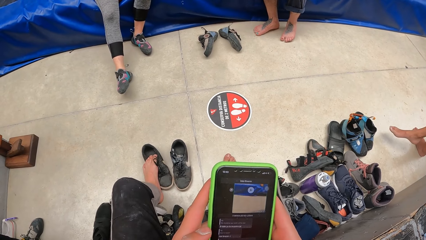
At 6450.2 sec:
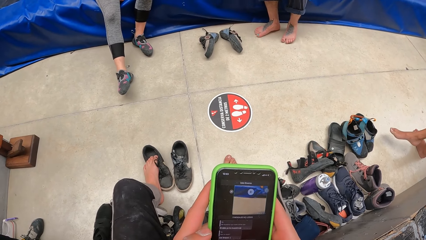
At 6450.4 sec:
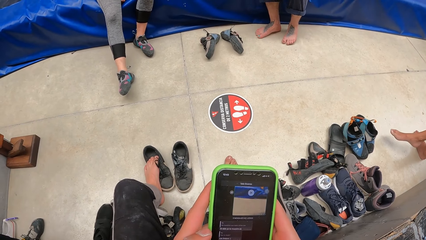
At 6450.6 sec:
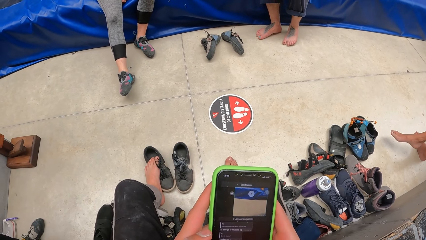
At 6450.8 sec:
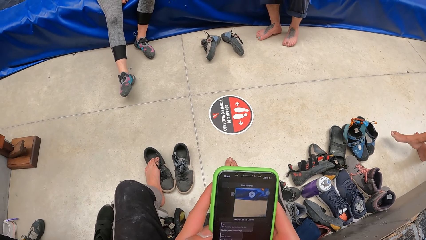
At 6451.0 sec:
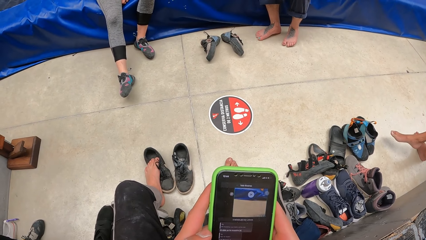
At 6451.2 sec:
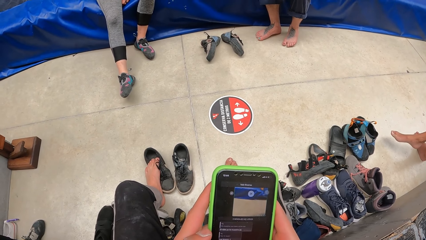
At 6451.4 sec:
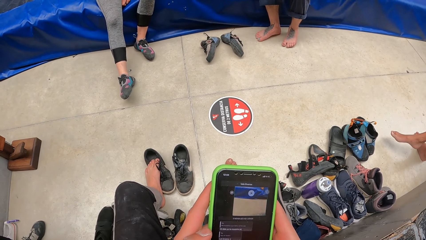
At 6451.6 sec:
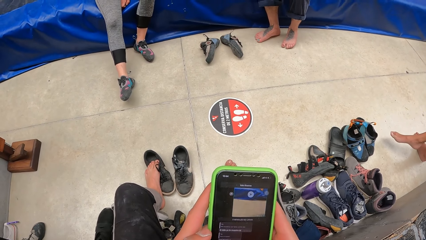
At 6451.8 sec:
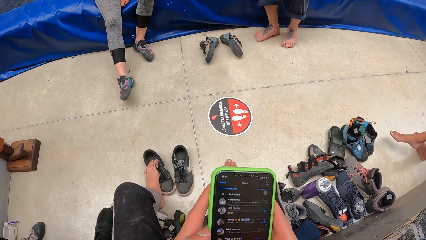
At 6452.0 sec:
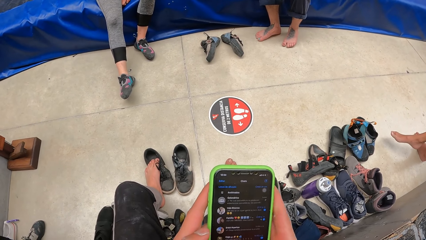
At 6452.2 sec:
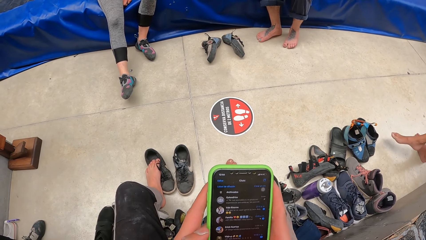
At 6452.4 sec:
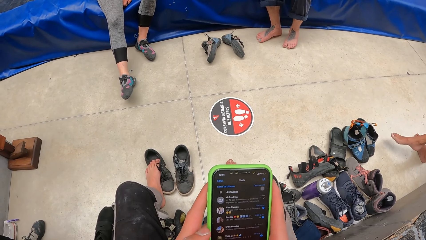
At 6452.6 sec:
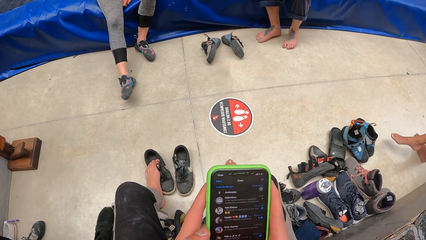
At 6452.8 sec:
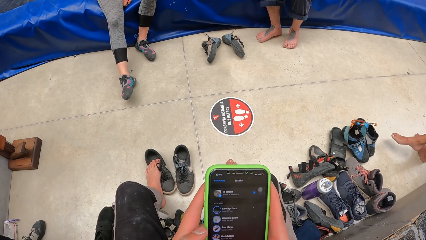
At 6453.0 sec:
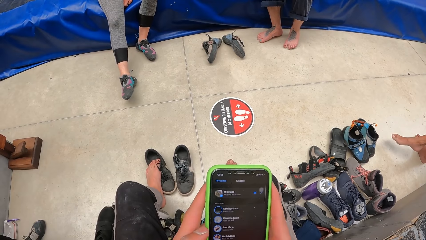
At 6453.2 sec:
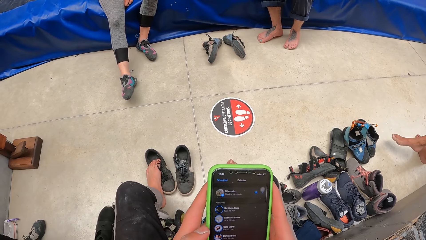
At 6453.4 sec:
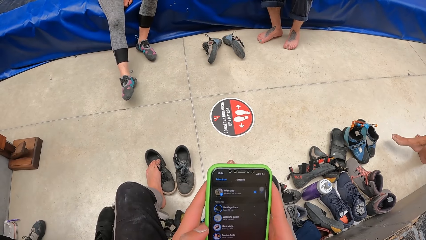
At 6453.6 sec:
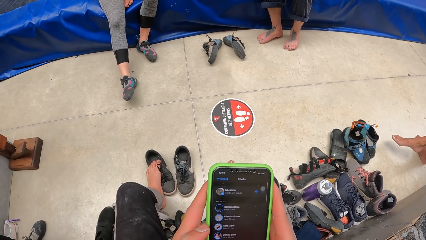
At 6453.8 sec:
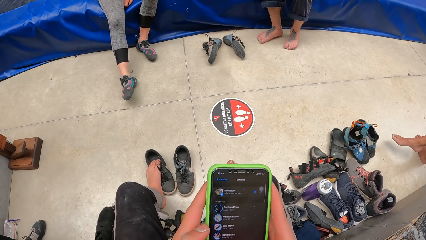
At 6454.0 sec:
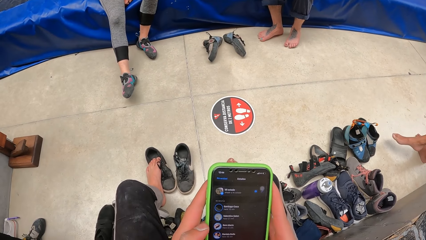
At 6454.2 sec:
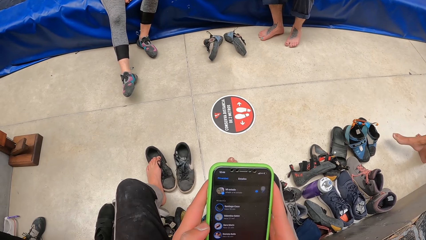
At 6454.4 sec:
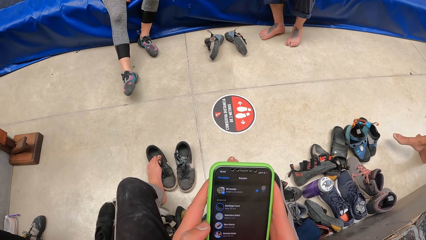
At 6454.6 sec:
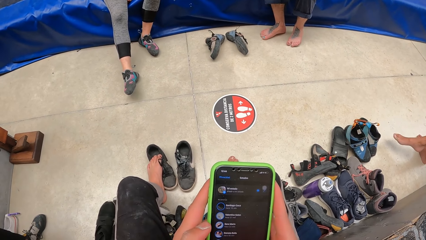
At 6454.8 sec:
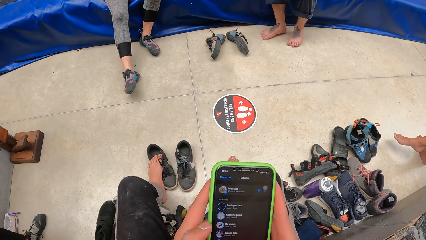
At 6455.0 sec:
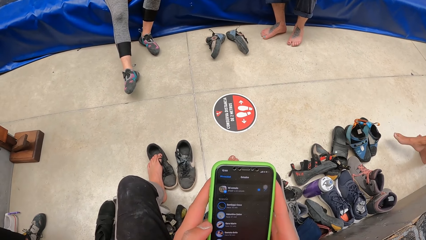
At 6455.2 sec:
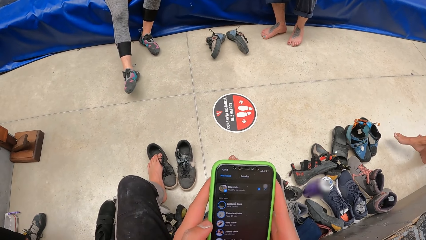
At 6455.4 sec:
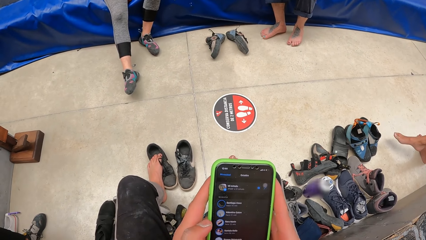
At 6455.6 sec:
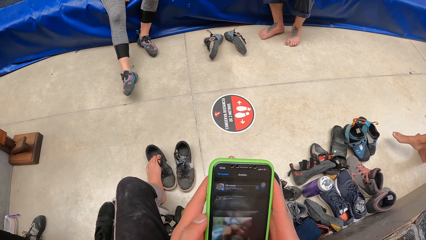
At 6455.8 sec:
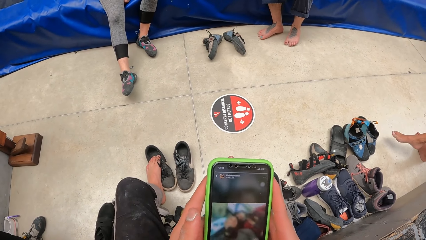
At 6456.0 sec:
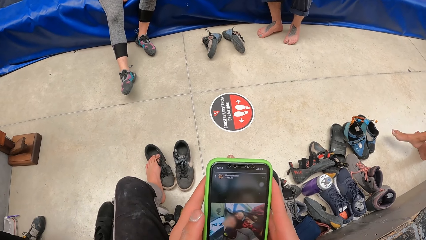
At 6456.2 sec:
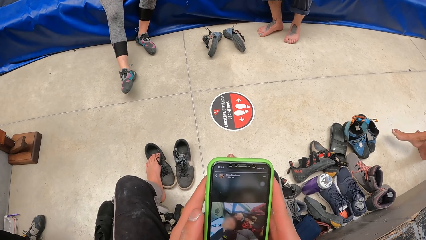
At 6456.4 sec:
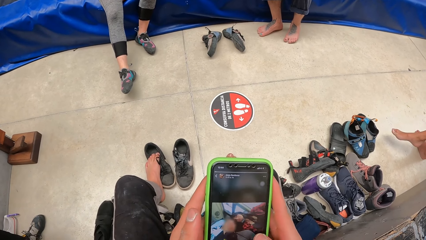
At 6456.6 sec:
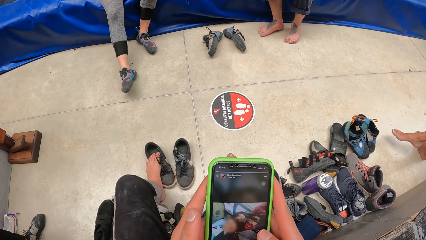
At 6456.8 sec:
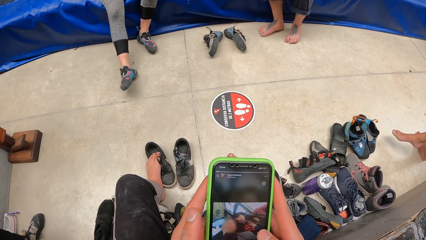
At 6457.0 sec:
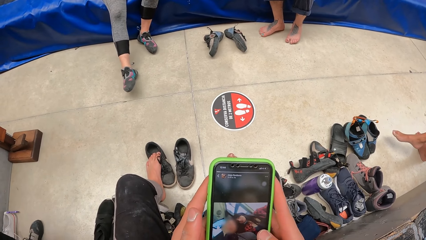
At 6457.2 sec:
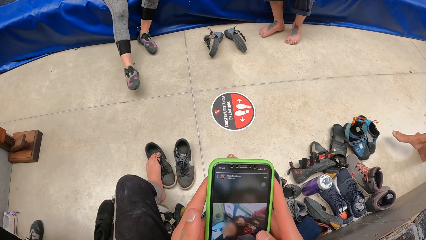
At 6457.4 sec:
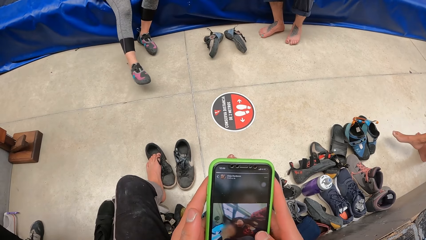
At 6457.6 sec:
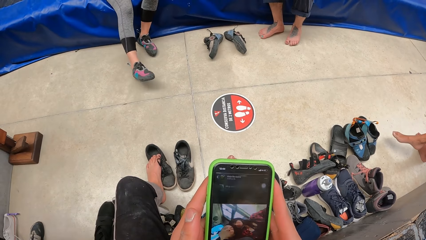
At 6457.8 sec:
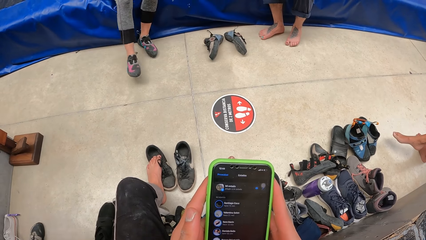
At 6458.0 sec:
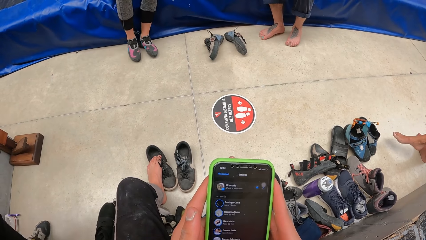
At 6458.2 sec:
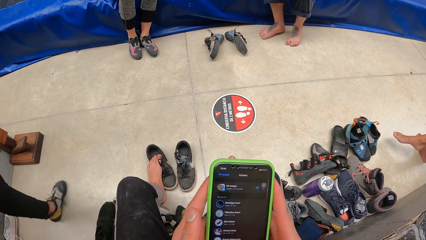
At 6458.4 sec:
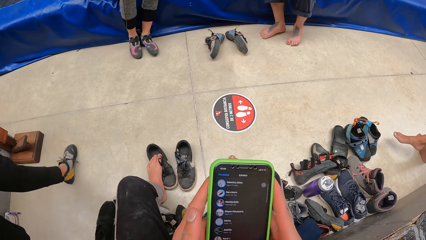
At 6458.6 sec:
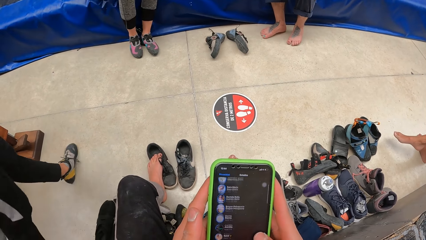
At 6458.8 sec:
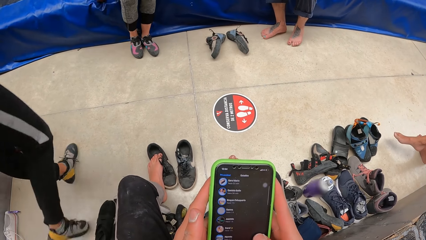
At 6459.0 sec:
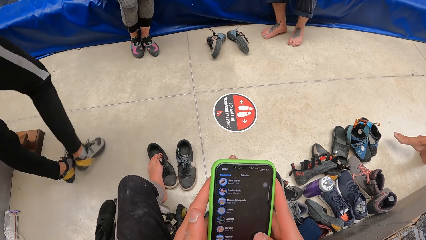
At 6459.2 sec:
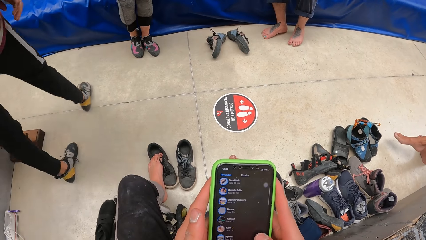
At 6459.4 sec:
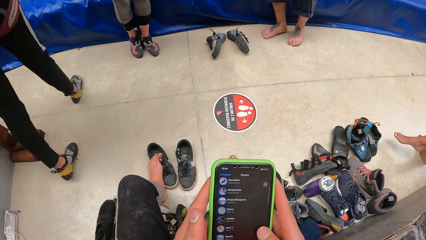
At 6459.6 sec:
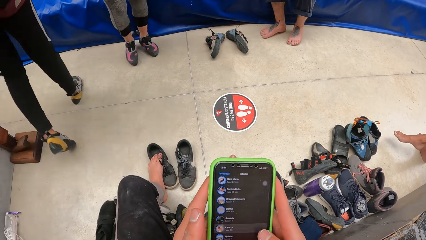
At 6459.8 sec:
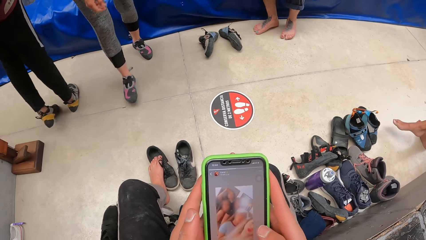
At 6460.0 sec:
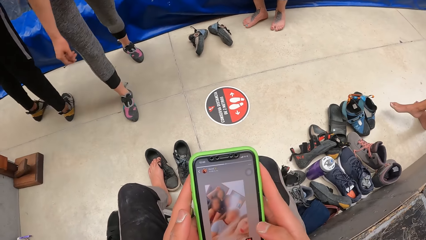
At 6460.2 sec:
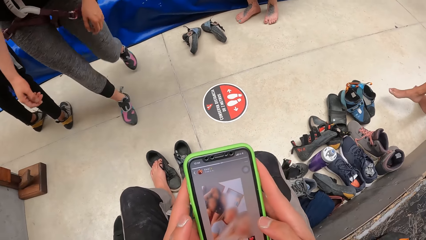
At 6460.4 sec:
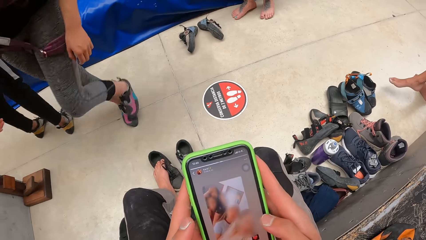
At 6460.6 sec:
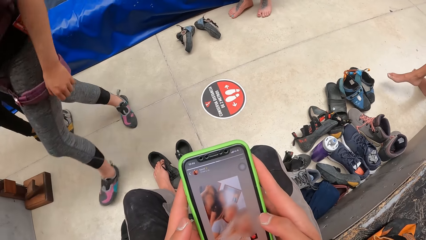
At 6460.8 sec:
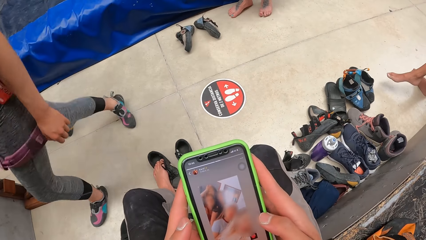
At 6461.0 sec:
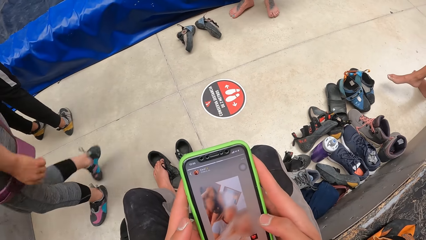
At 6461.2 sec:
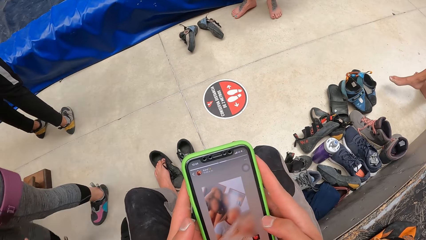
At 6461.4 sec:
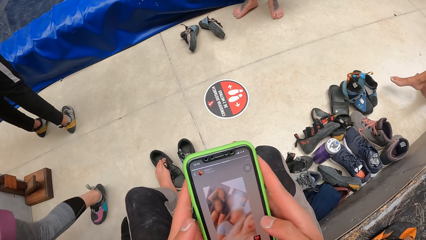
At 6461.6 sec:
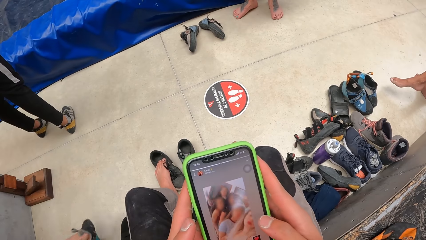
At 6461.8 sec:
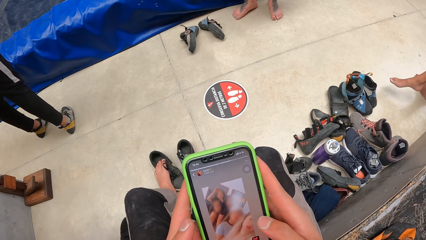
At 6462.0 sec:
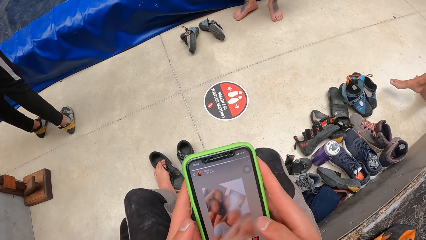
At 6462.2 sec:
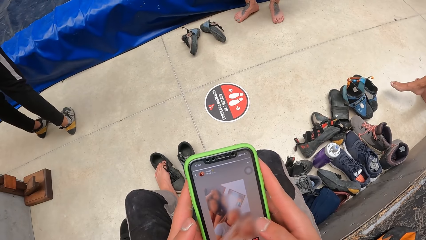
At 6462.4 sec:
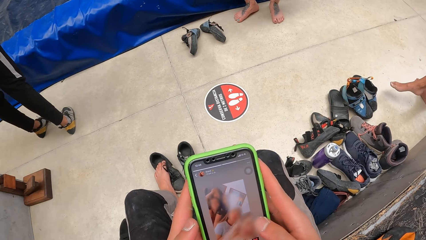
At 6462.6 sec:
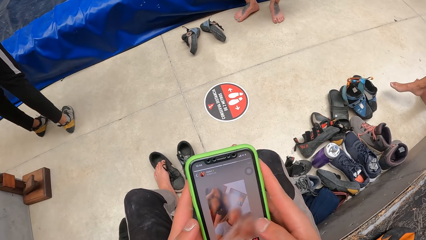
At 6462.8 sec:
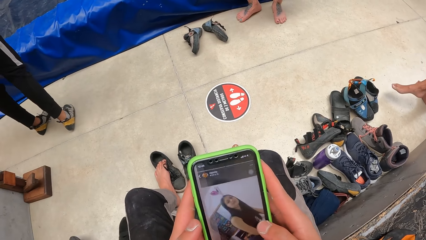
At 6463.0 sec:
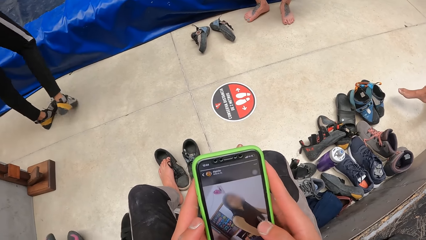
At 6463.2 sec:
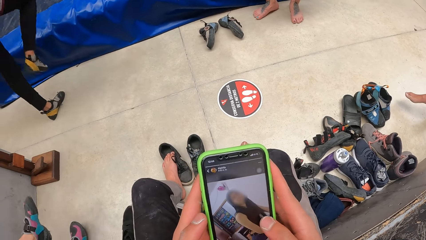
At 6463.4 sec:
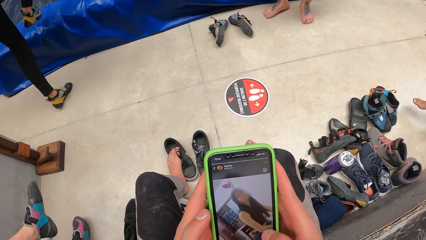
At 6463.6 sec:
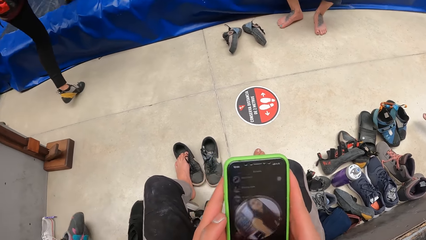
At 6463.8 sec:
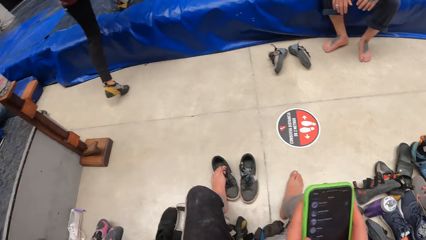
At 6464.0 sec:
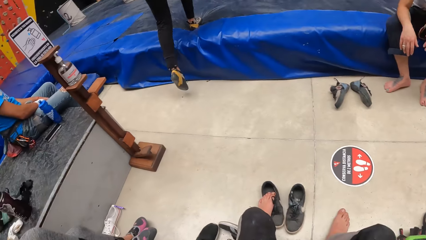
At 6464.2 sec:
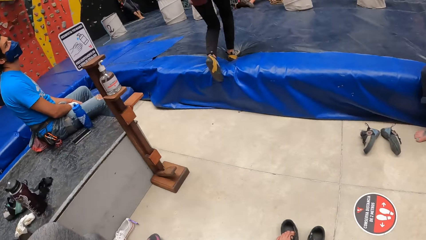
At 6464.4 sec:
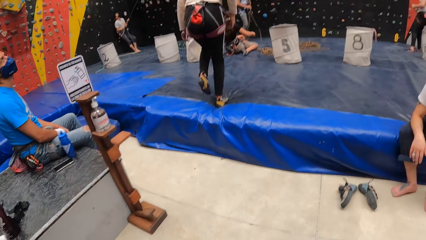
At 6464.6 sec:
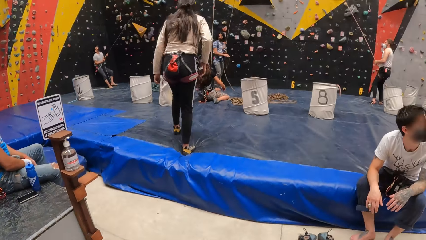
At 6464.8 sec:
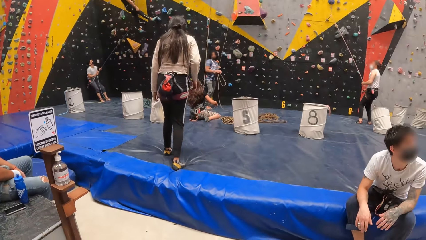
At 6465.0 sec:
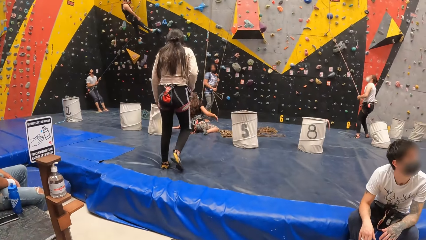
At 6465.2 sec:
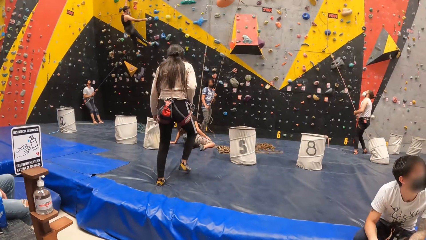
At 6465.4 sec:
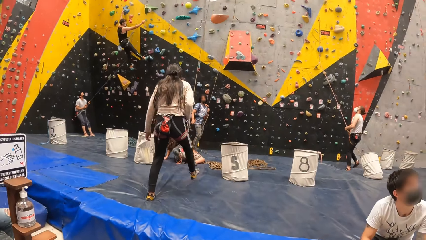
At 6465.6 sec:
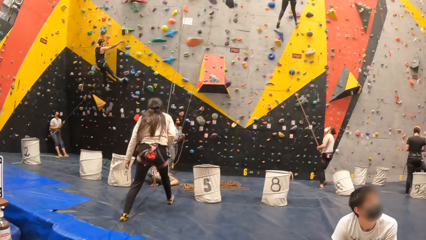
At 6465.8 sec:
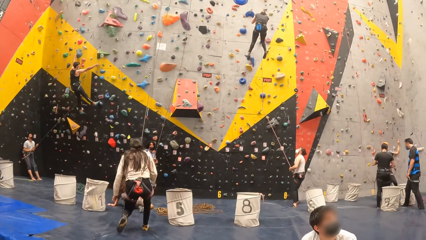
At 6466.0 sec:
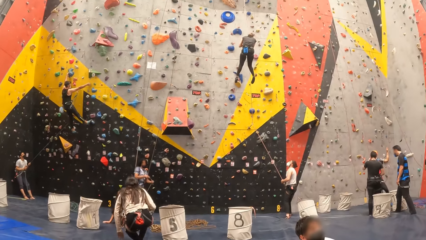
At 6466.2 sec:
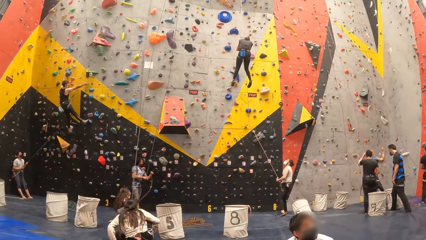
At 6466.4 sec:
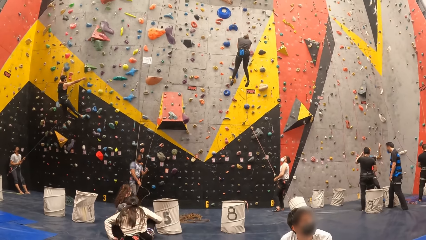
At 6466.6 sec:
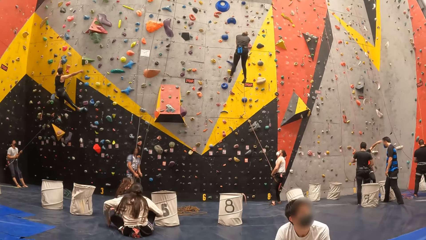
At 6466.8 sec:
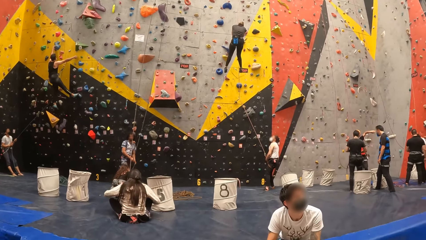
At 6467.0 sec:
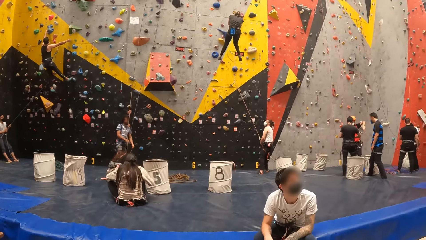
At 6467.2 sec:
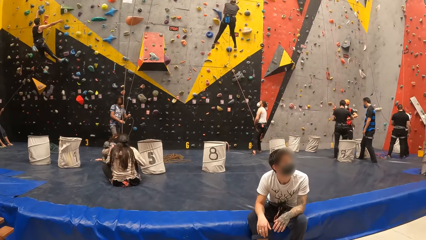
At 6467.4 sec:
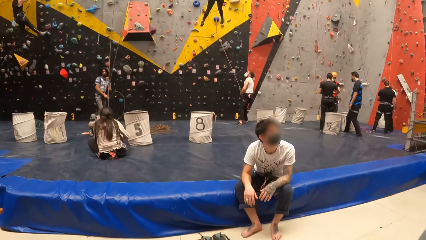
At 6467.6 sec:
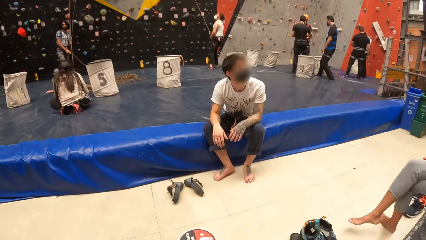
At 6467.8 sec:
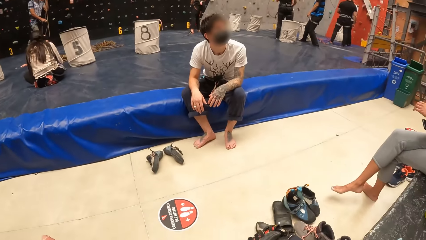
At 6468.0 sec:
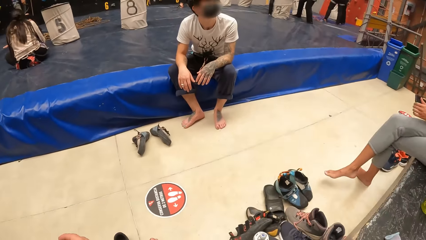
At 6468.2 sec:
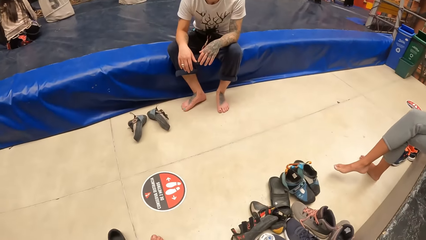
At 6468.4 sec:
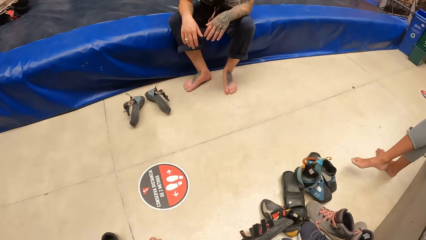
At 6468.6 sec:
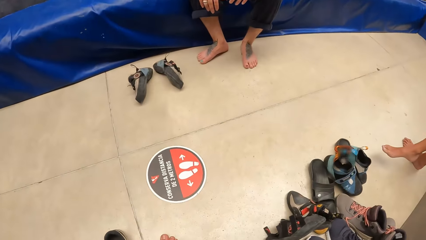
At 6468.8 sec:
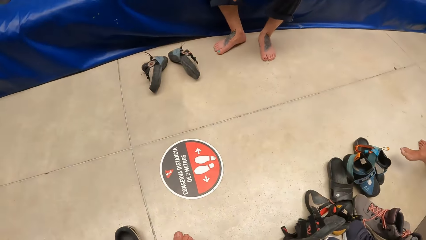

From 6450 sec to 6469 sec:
A person stands and walks around the bouldering building. The camera wearer uses the phone. They look at the bouldering wall. They look around.
